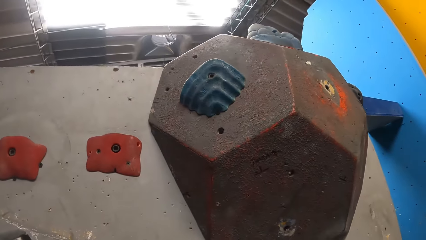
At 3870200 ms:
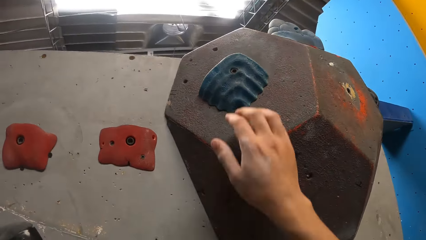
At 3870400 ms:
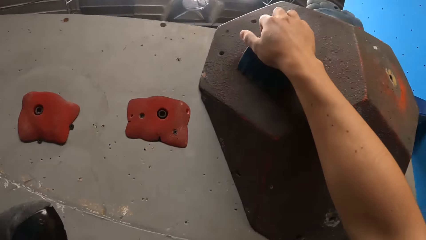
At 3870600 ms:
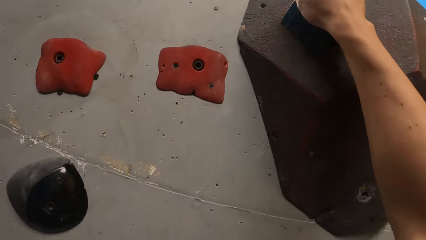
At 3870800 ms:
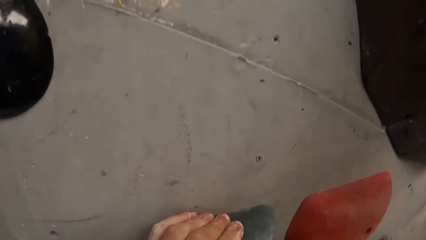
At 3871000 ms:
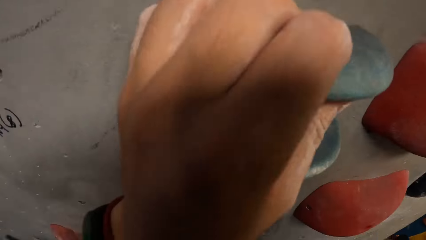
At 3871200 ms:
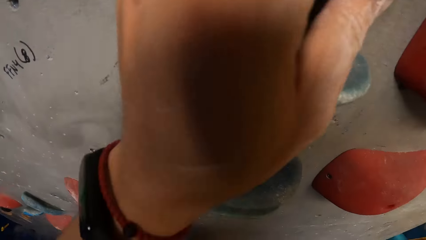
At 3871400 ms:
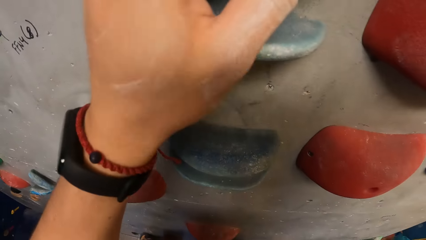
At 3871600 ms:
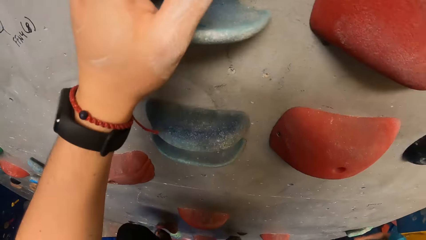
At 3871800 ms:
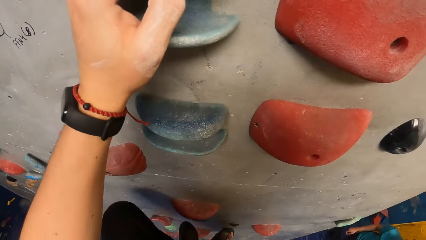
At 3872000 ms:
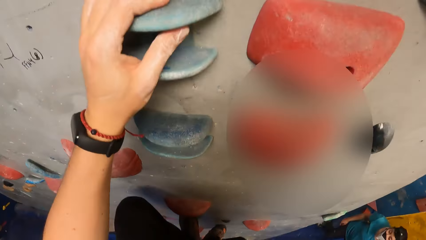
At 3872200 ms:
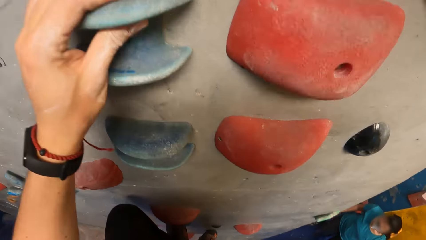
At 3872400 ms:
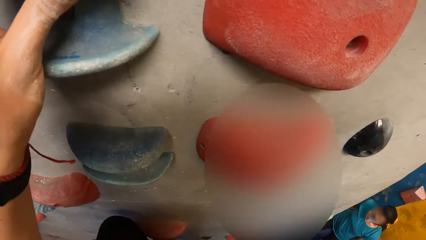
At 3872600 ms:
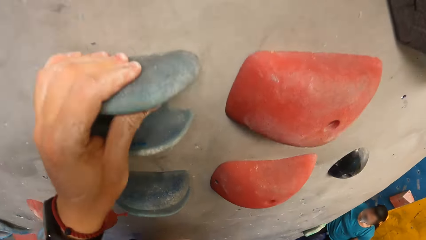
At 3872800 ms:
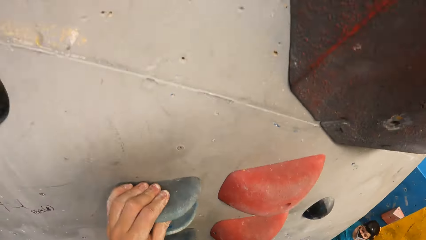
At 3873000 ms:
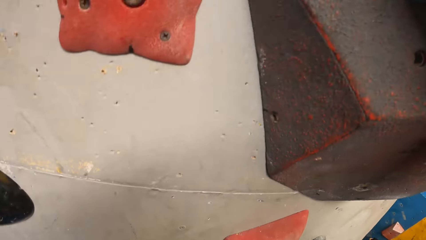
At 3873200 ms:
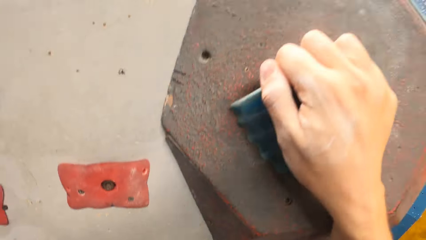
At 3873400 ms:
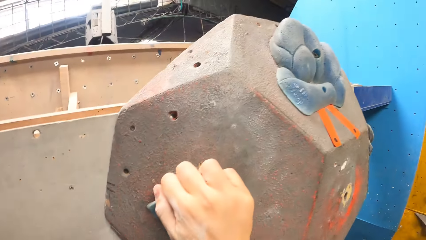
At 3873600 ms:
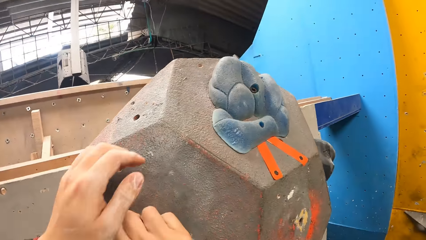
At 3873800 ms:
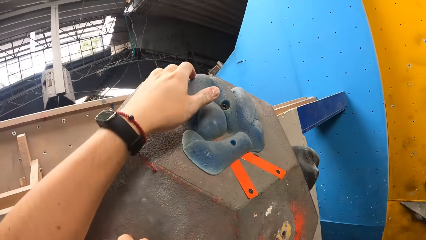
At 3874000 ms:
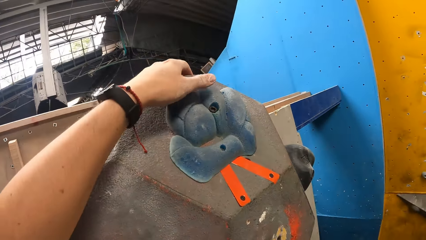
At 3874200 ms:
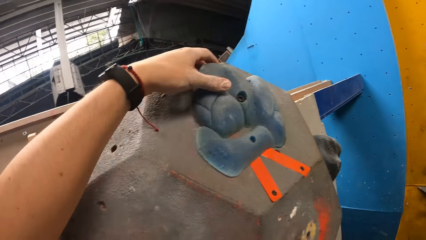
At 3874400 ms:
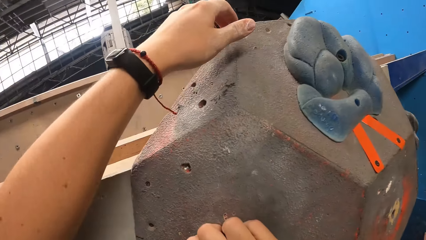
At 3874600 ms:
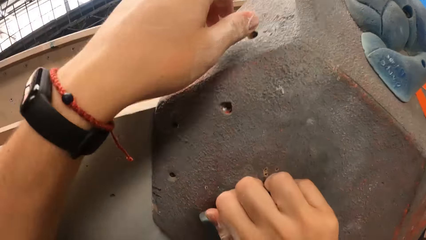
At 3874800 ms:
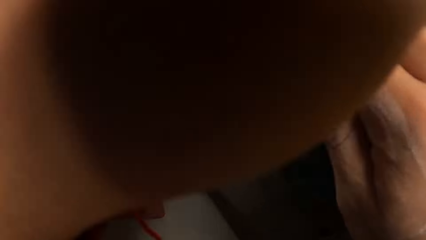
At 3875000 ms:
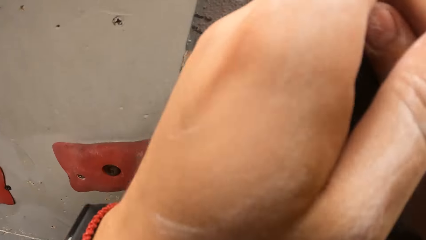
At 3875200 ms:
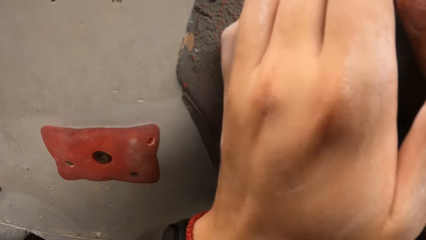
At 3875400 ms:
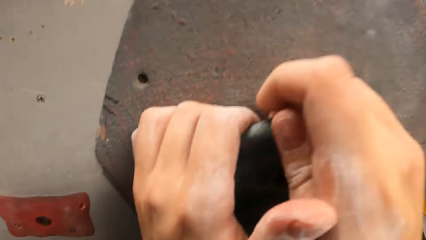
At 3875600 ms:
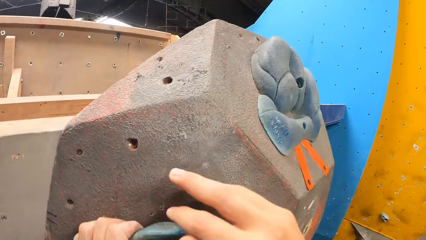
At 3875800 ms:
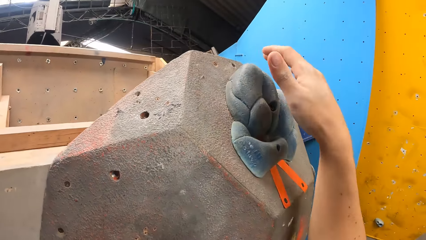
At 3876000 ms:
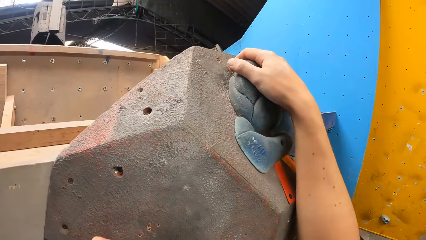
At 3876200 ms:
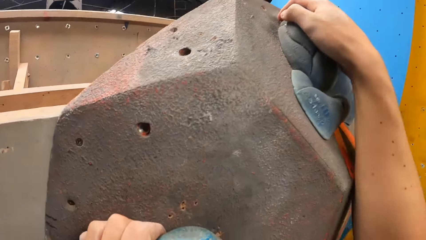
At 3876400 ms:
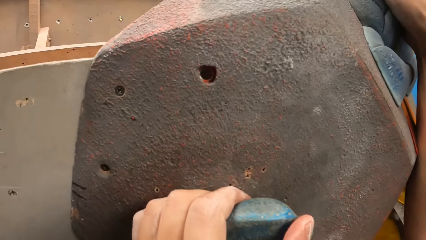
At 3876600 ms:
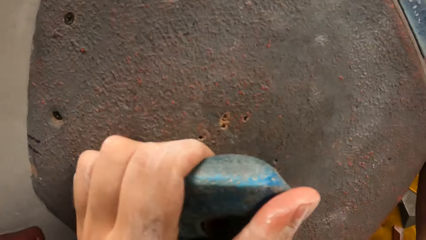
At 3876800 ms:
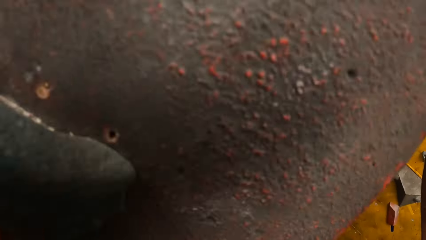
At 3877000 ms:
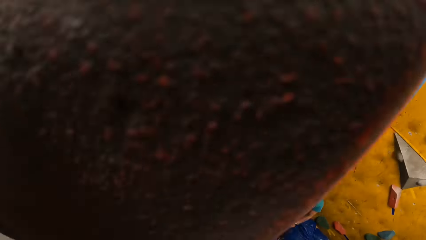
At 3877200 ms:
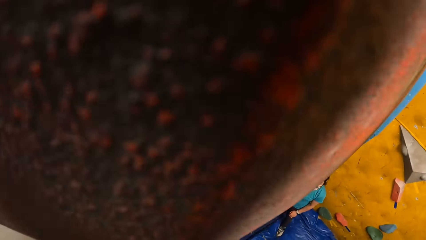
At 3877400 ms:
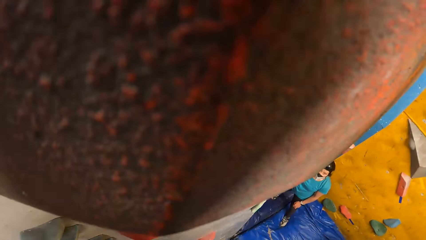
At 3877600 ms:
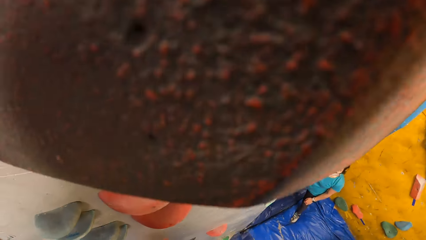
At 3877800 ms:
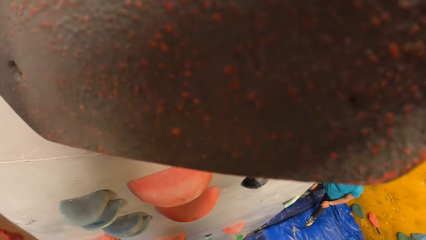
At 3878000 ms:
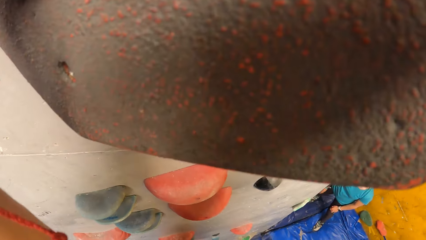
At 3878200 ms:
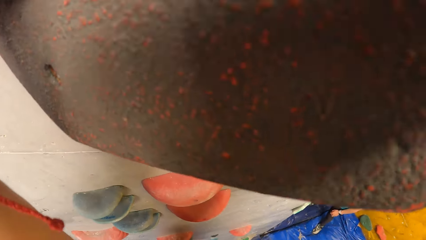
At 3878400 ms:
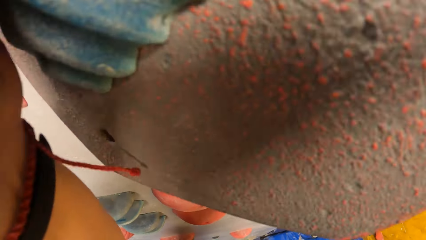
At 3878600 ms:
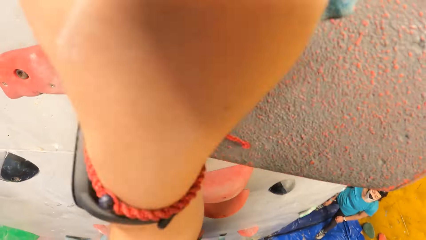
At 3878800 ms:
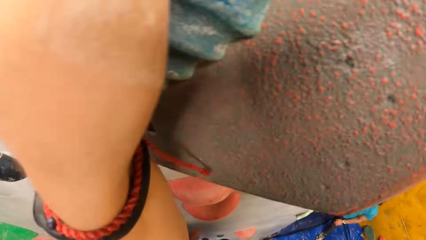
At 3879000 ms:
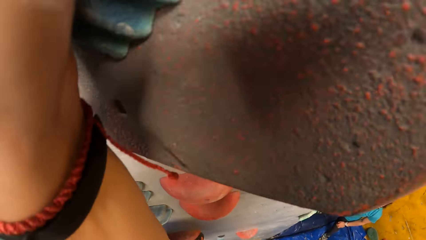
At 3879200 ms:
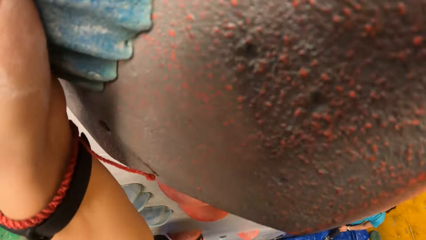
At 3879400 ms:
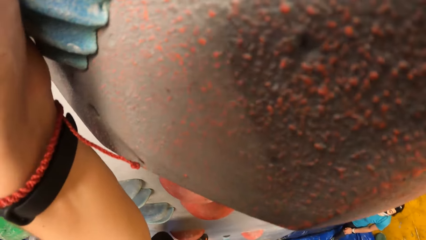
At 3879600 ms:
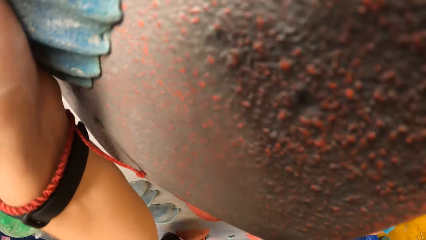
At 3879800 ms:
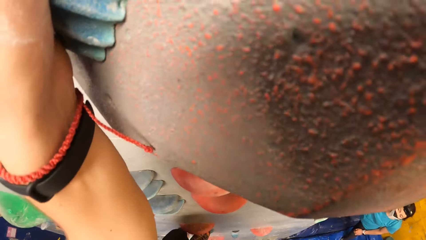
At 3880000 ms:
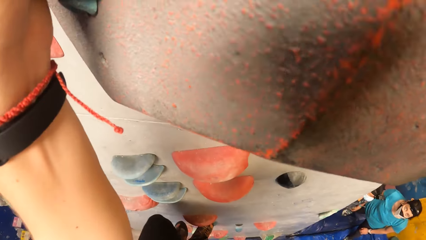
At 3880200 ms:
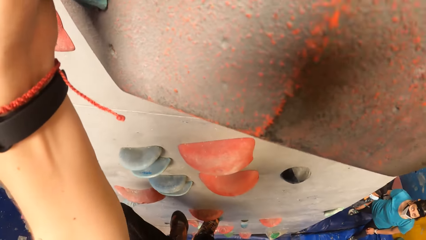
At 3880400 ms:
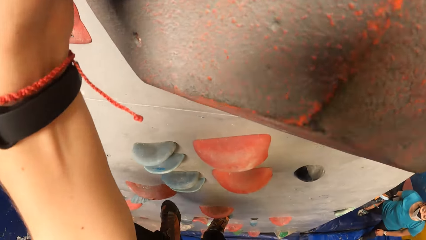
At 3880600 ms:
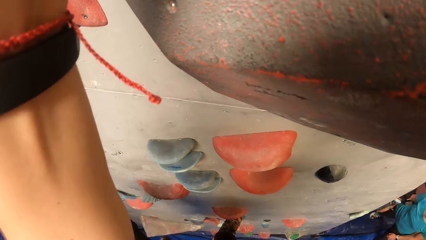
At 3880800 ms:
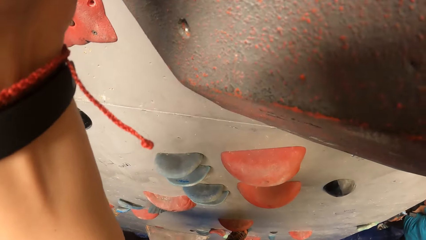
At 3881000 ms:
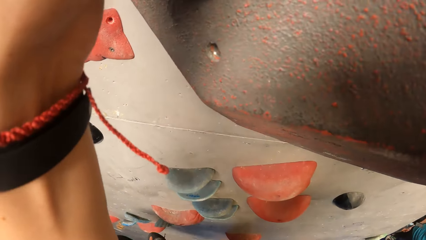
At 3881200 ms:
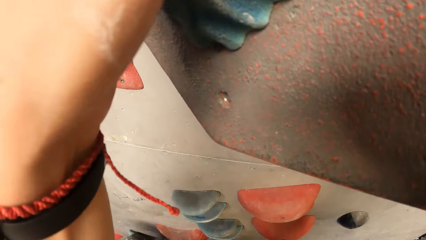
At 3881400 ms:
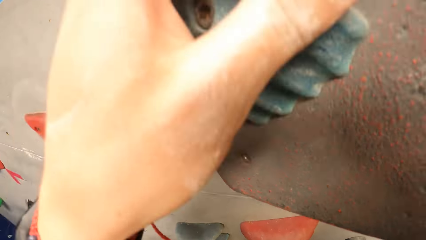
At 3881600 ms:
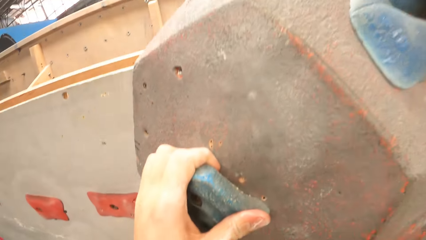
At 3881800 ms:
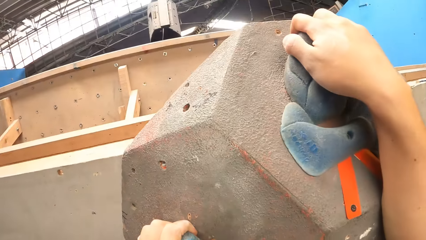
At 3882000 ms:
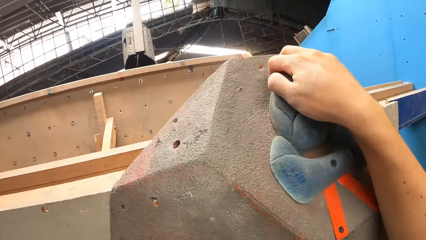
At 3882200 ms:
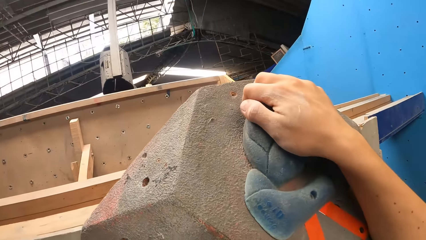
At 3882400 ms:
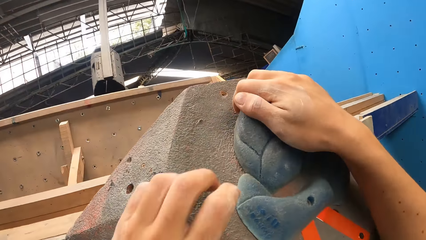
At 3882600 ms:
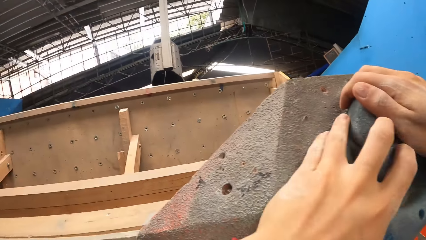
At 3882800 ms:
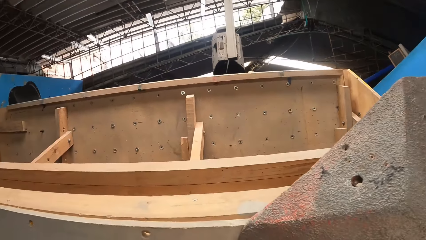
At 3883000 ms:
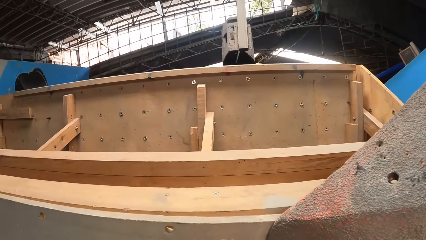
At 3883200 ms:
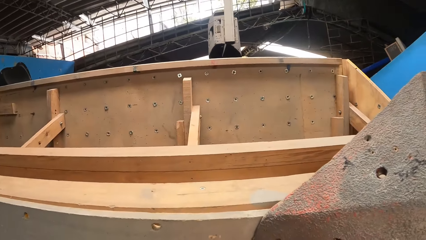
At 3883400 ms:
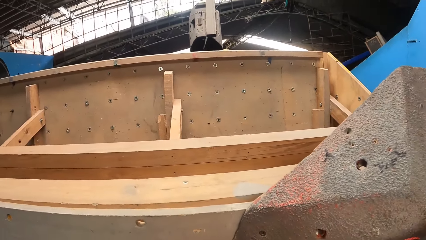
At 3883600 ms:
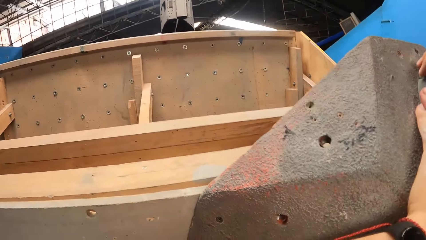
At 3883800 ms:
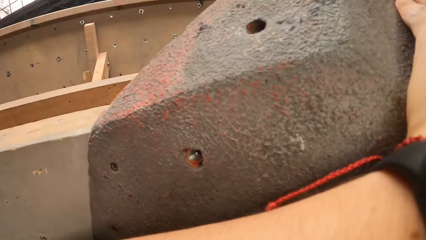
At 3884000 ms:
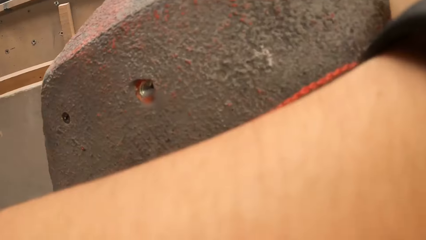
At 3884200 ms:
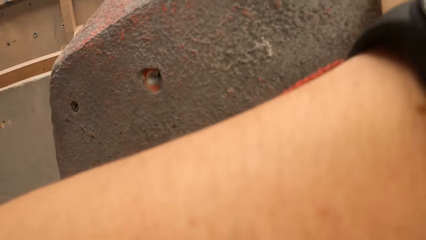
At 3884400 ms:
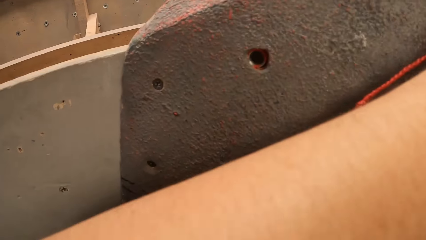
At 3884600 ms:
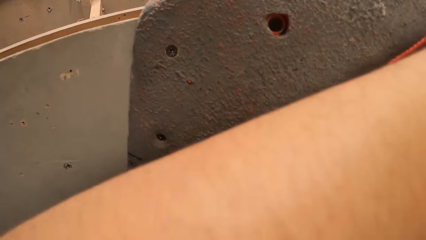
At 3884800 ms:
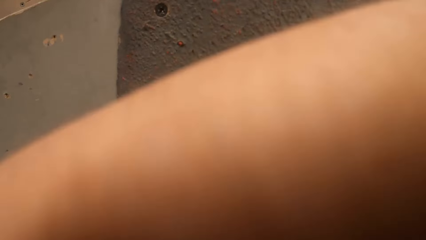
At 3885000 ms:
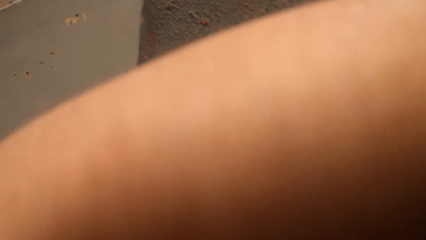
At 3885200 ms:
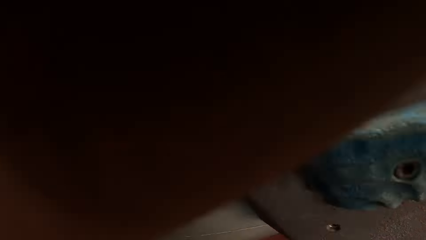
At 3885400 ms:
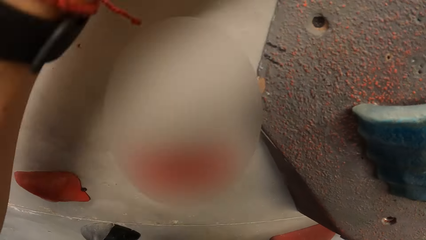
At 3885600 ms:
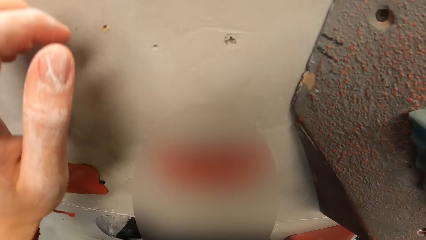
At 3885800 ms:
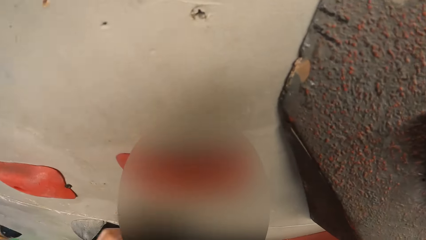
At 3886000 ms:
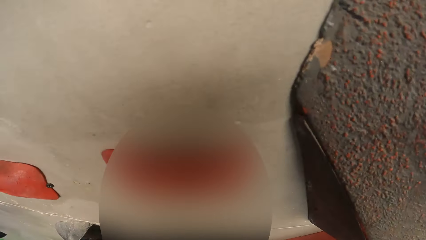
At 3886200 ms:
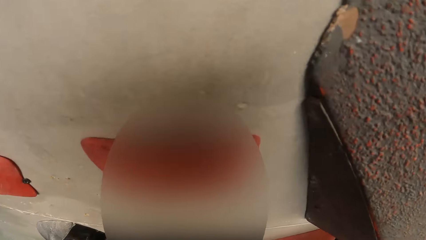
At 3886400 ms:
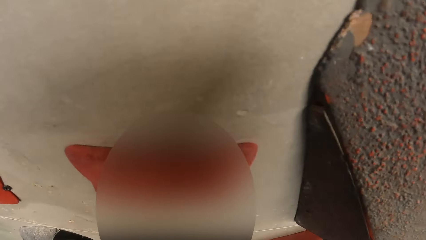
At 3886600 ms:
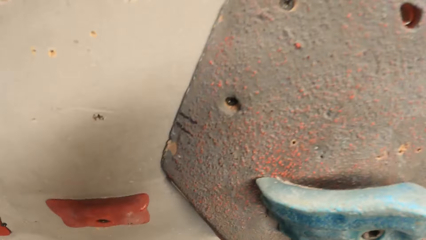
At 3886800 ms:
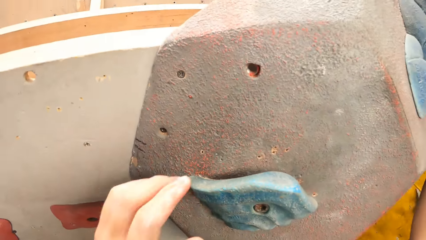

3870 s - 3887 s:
The camera wearer grips a hook. He grips a hook again. He pulls his hand off the hook. He grips a hook.
